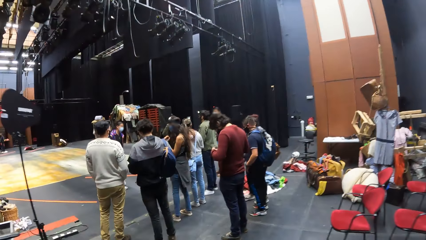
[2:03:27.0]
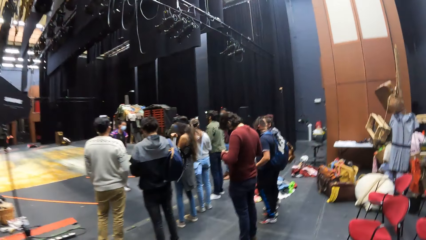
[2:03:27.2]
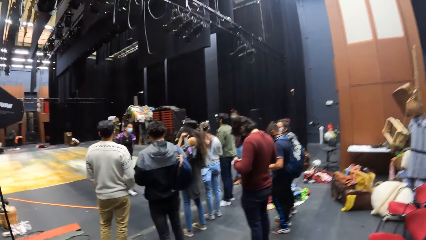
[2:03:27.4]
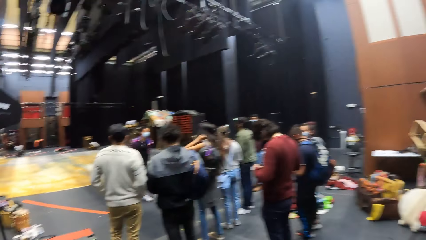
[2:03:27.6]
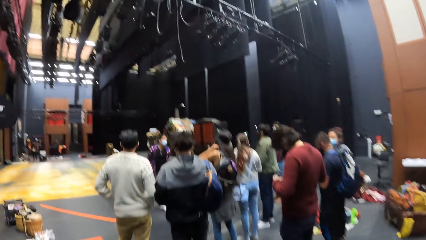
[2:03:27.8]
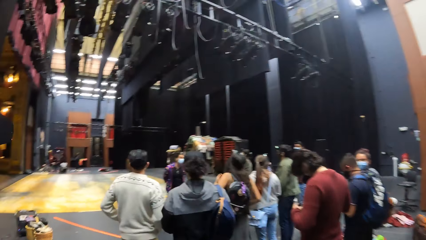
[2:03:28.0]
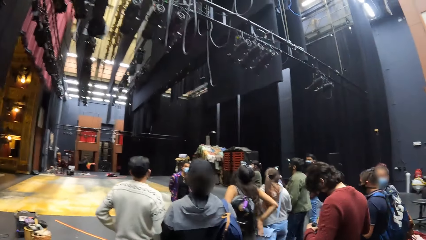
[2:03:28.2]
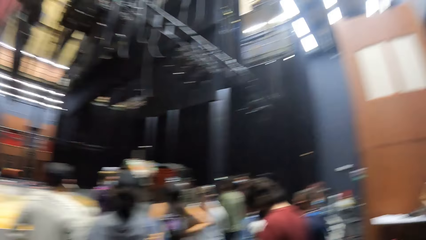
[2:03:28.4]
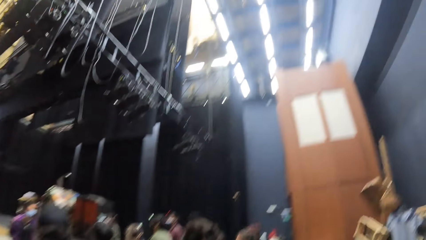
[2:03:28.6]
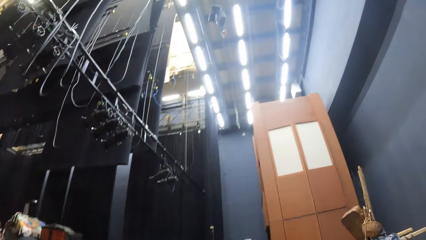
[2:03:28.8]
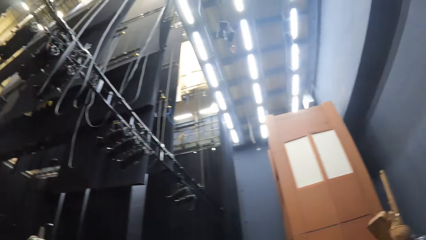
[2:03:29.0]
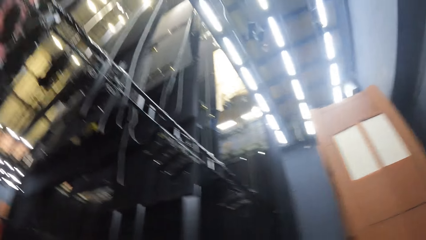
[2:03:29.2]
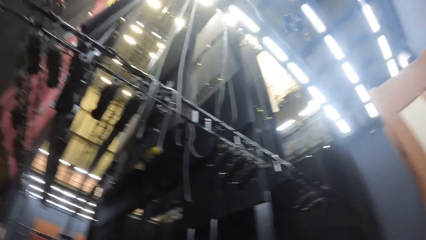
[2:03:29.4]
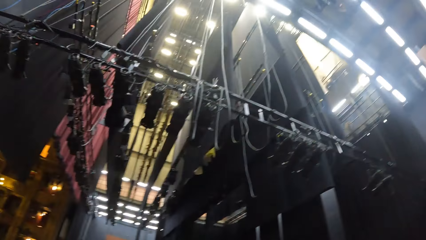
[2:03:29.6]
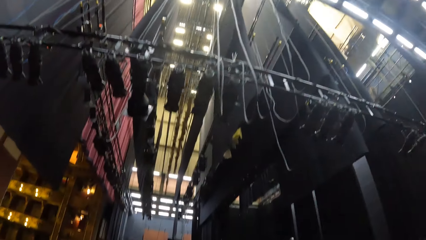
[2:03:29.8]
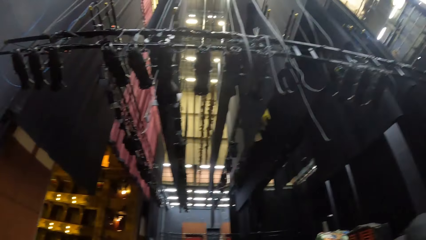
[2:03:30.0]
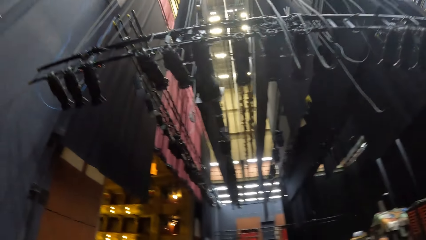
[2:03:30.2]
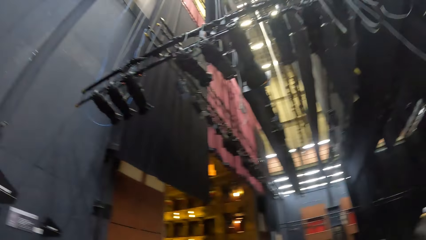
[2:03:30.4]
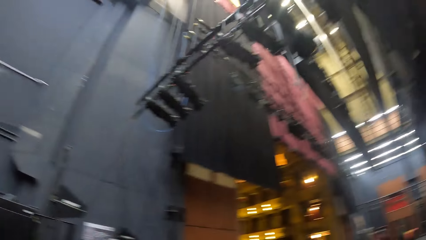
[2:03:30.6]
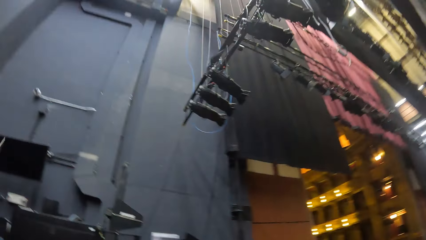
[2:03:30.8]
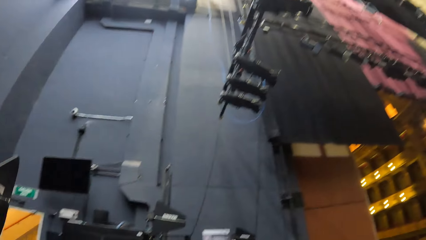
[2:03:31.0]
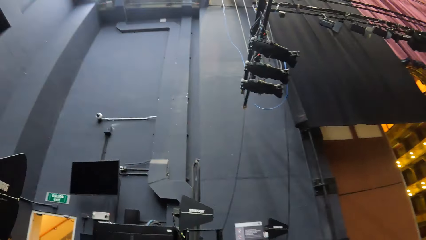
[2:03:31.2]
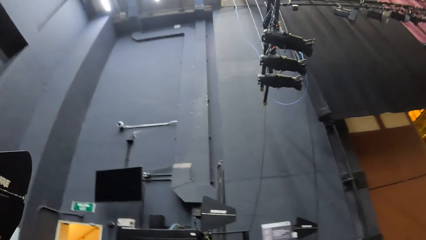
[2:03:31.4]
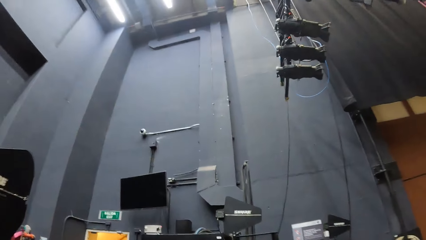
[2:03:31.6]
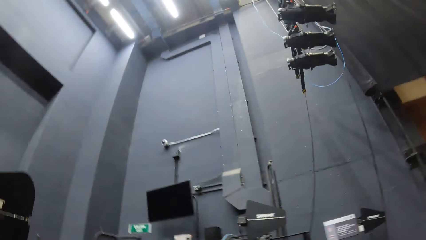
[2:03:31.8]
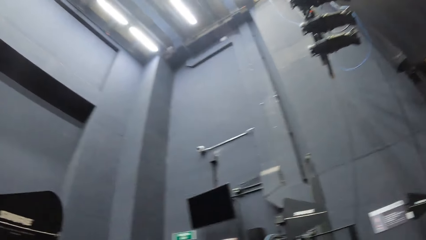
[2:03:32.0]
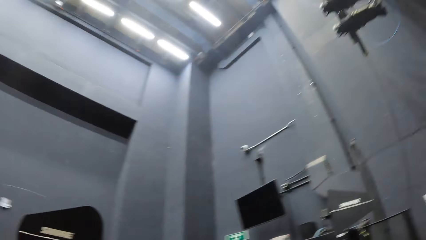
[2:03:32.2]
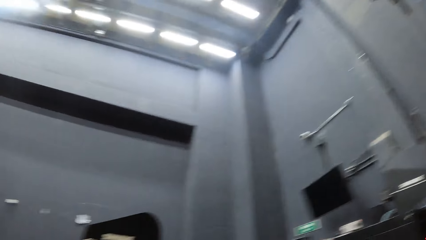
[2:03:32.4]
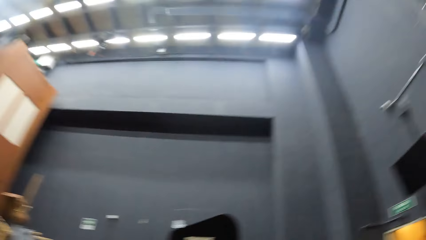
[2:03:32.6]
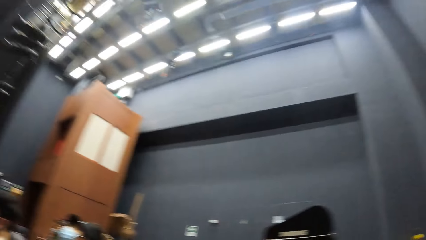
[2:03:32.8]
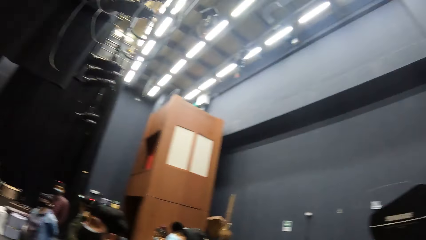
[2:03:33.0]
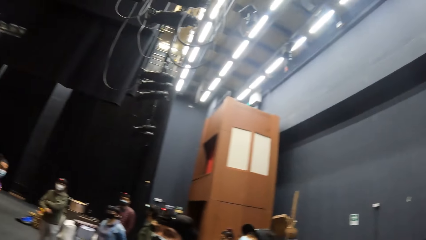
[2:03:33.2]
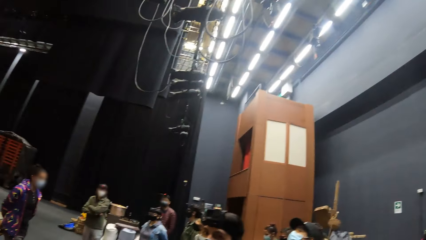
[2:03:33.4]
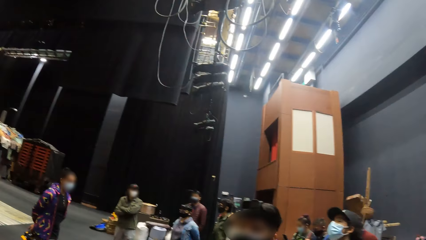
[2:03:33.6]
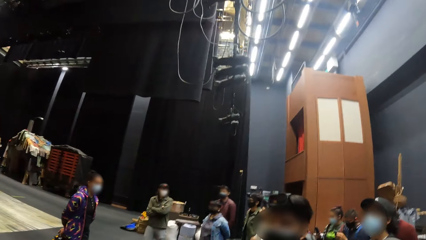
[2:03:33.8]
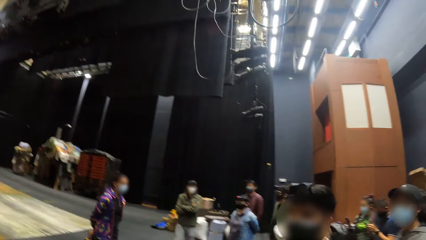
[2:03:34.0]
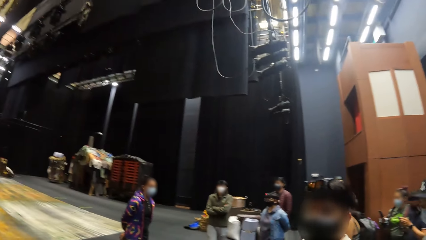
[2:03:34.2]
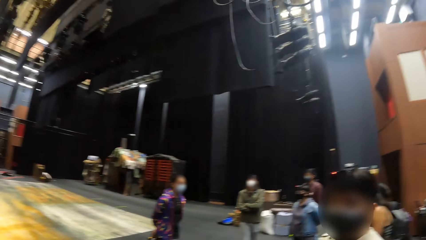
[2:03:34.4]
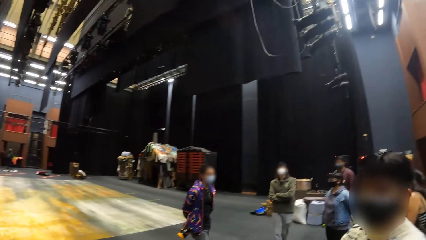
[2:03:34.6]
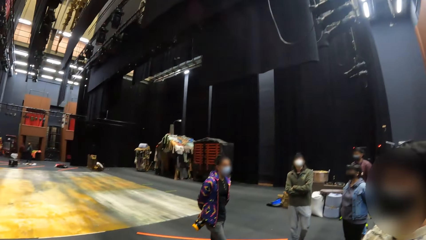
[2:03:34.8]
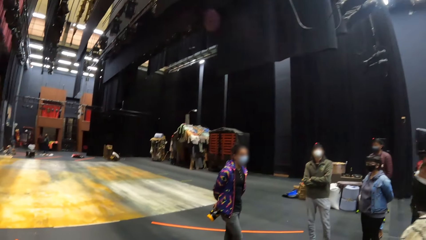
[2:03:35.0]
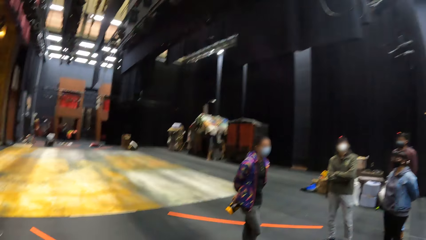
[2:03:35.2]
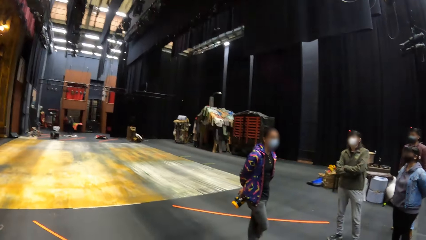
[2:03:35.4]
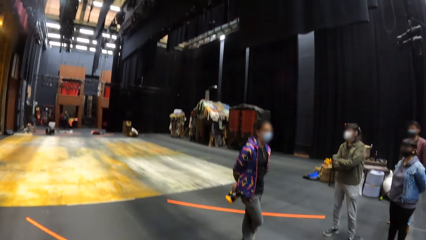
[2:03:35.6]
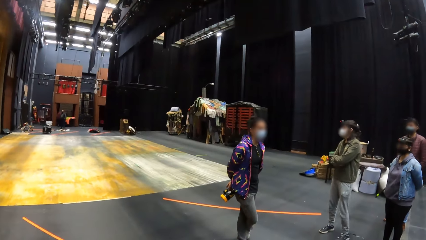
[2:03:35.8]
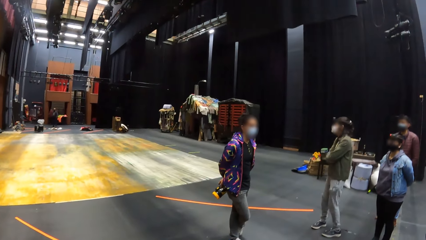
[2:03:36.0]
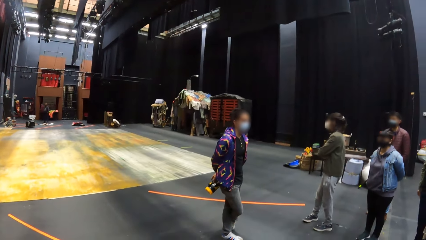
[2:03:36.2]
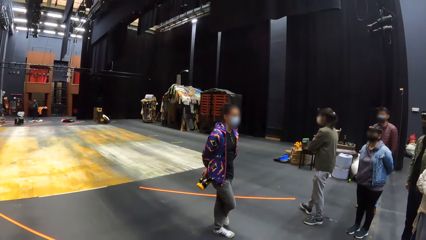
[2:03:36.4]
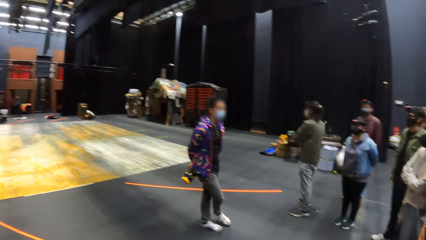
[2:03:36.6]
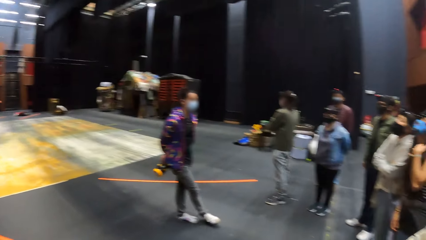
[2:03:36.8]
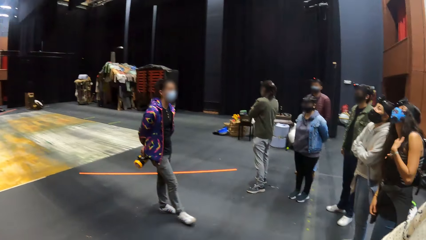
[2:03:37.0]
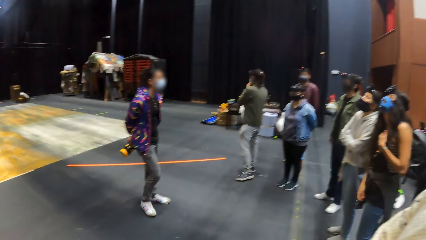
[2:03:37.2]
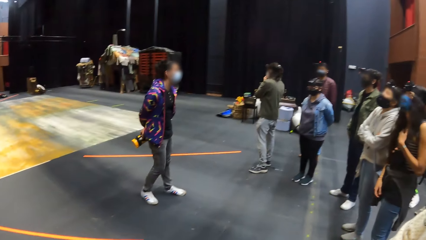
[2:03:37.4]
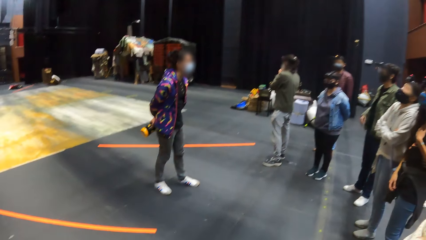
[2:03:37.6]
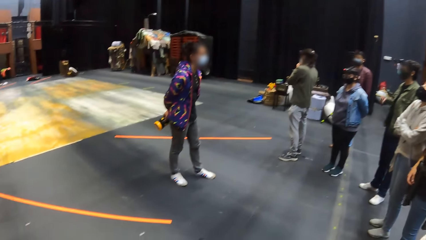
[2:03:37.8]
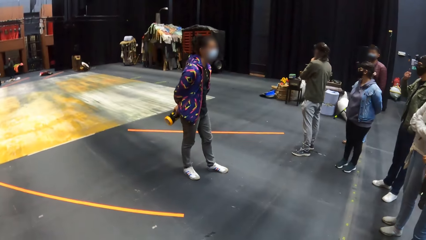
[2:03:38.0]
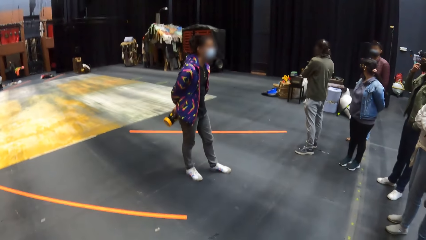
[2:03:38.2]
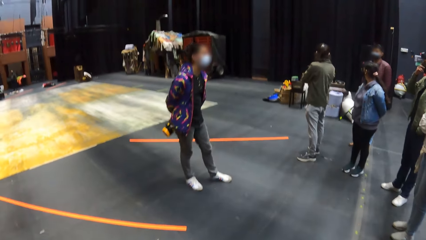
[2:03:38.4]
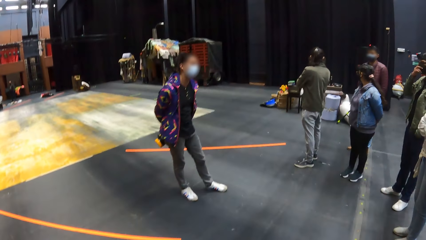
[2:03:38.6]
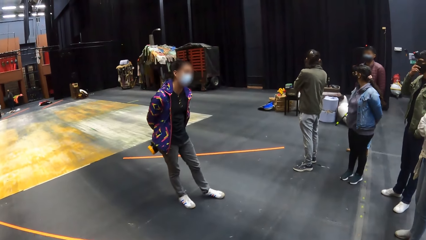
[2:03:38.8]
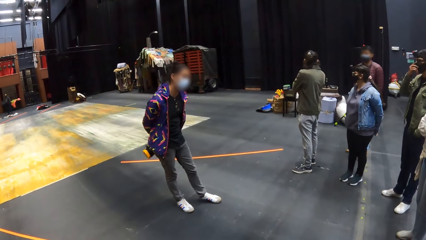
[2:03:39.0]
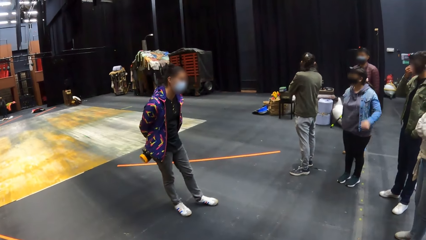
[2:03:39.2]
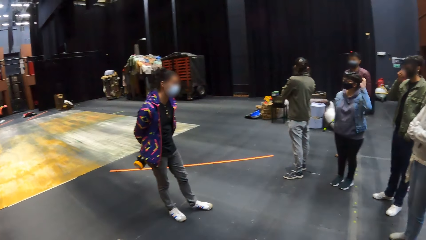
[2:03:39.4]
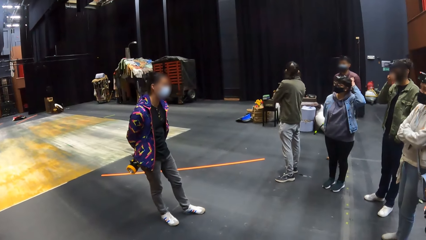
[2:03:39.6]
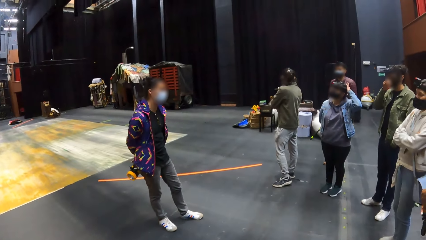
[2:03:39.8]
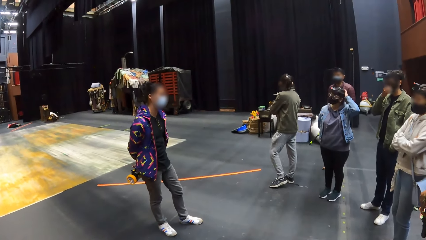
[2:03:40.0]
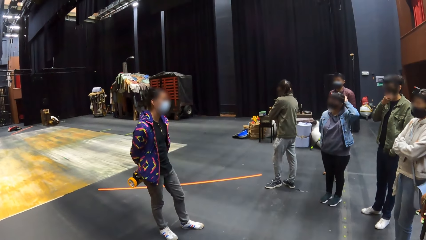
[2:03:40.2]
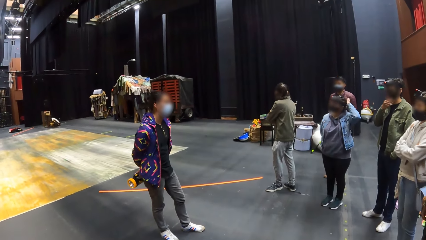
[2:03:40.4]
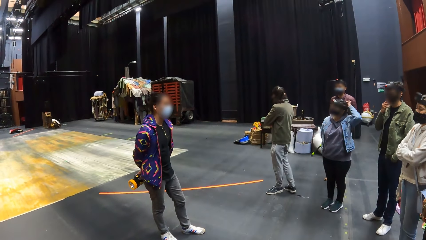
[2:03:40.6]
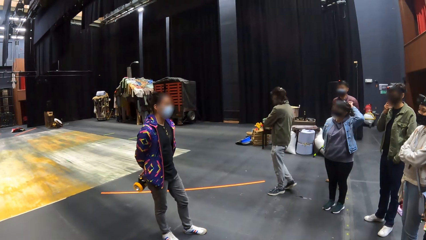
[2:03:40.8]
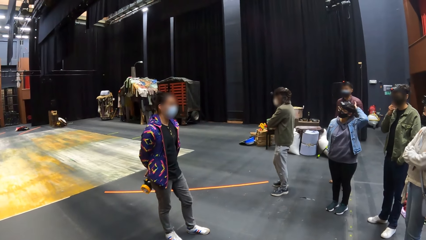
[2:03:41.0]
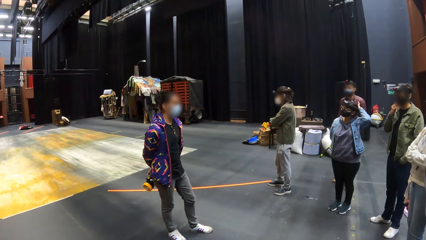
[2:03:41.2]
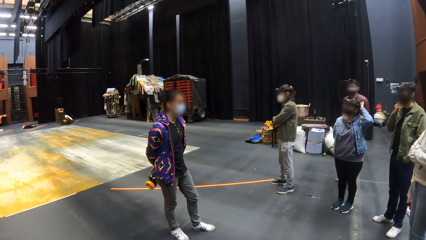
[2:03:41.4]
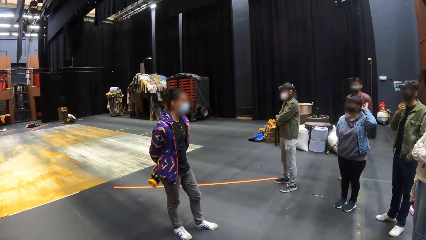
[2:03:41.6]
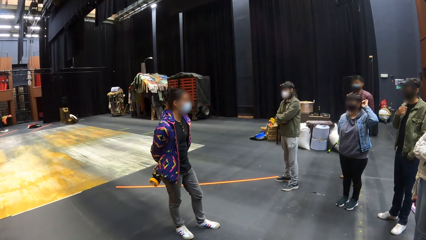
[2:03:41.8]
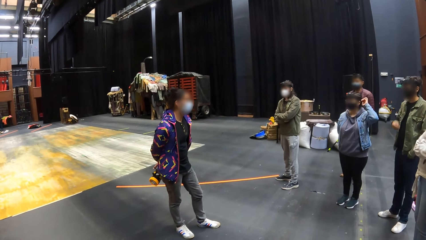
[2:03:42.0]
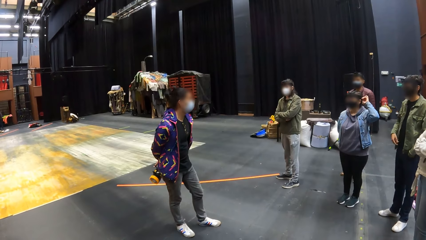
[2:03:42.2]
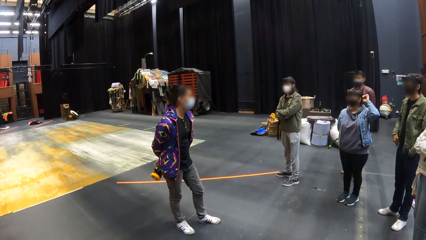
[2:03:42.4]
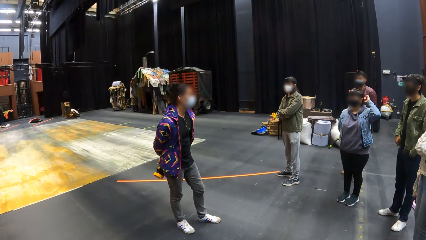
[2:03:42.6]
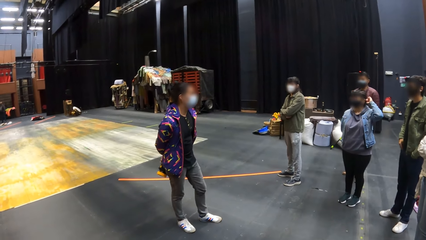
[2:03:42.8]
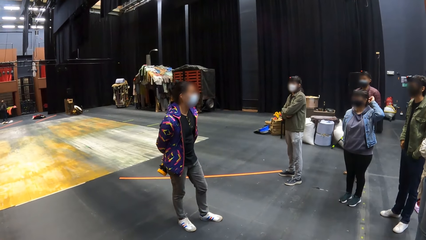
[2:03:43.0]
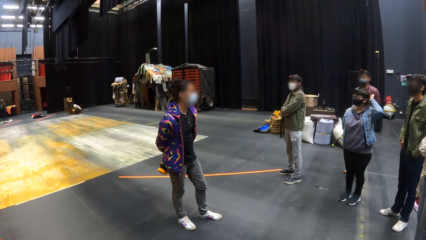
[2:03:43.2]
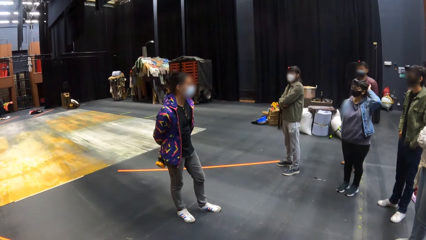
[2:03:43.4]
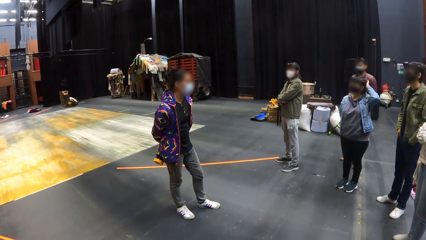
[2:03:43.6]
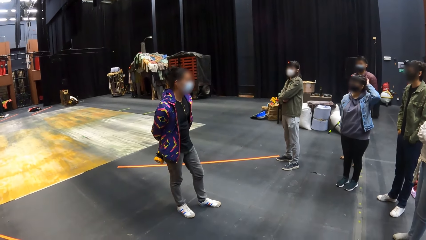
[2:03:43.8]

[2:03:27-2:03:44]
The camera wearer looks around. A woman adjusts a camera on her head with her left hand.
